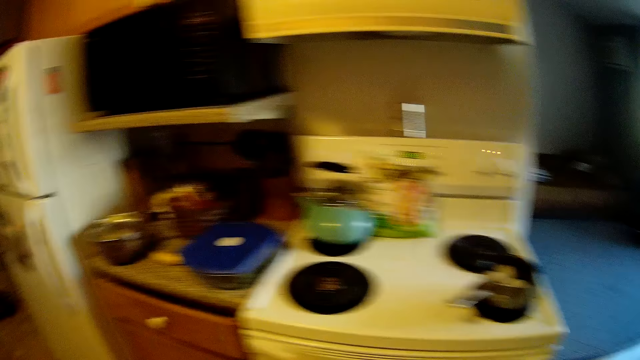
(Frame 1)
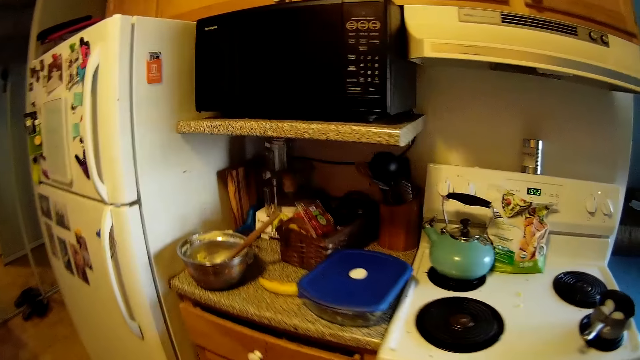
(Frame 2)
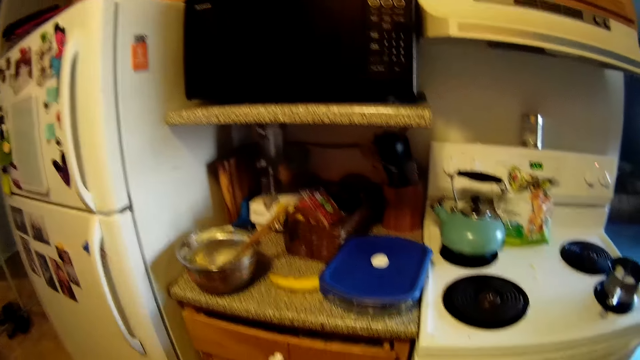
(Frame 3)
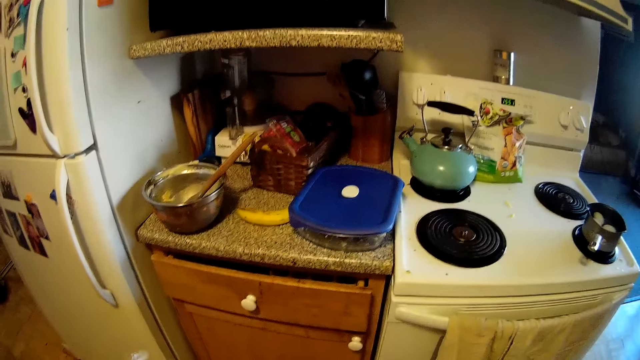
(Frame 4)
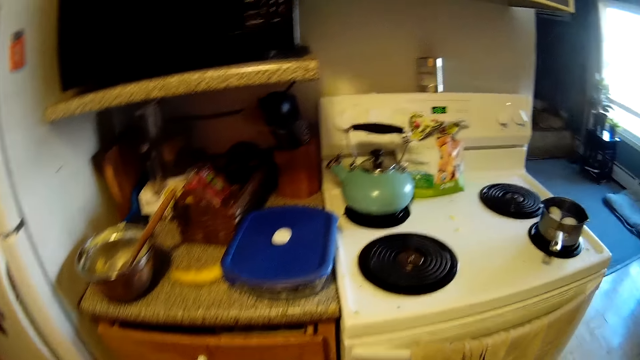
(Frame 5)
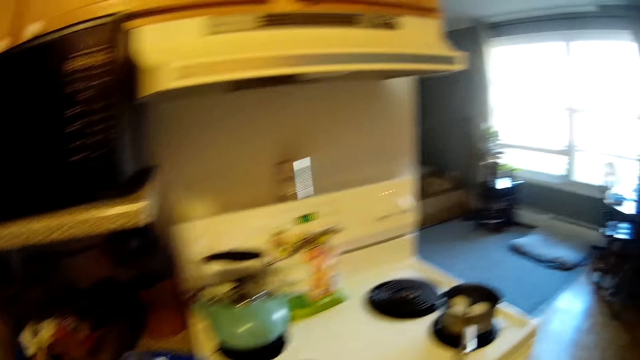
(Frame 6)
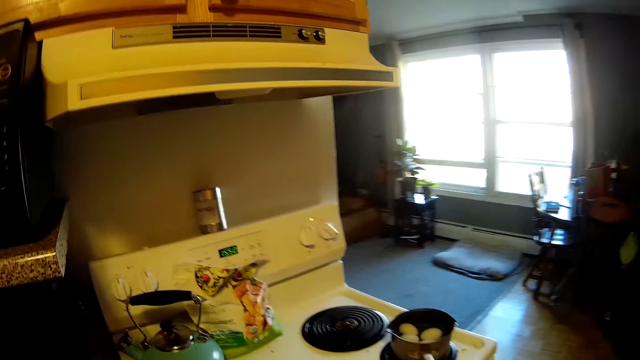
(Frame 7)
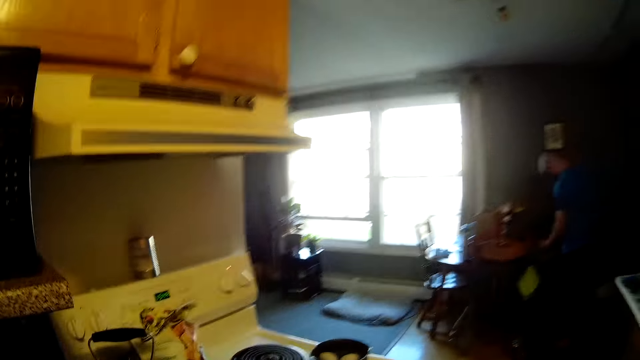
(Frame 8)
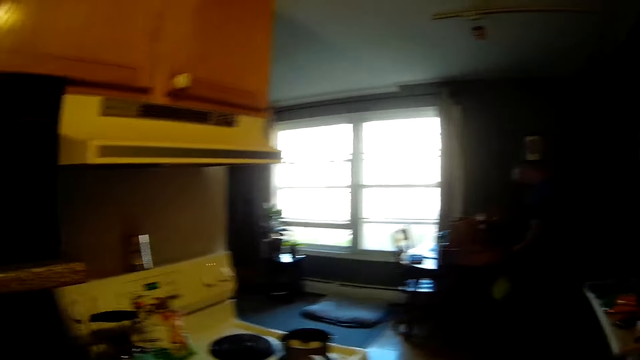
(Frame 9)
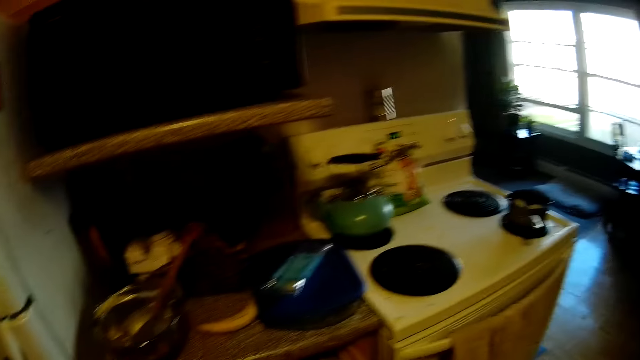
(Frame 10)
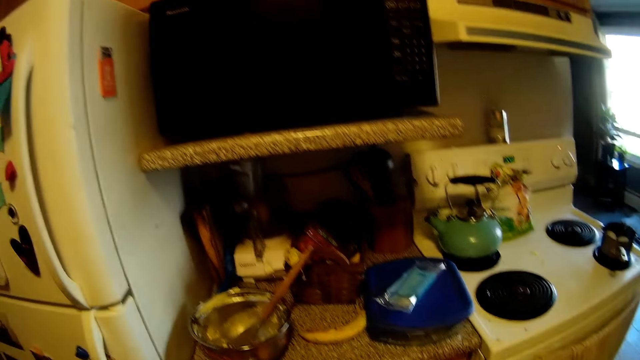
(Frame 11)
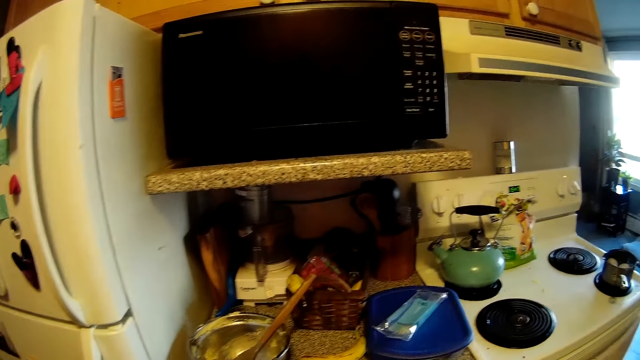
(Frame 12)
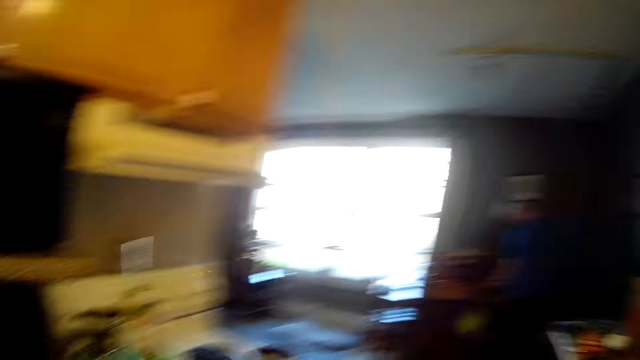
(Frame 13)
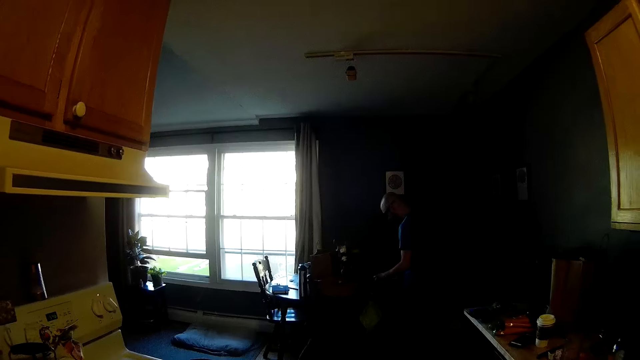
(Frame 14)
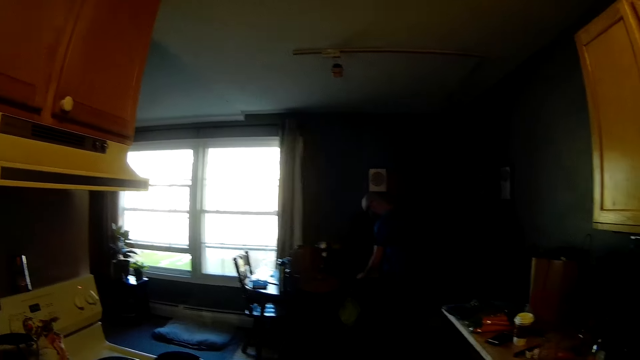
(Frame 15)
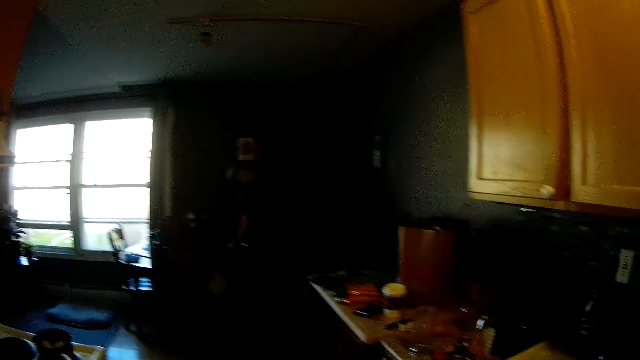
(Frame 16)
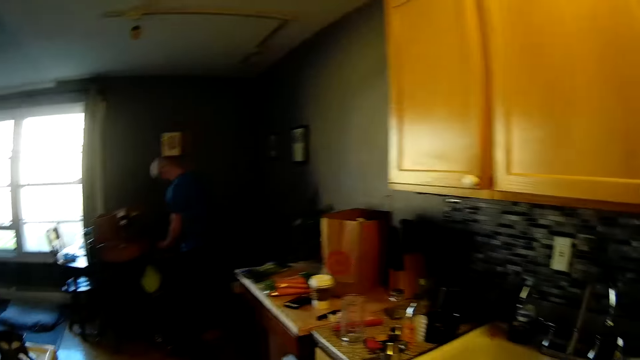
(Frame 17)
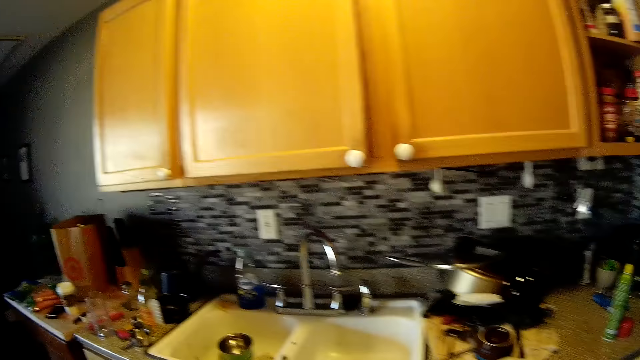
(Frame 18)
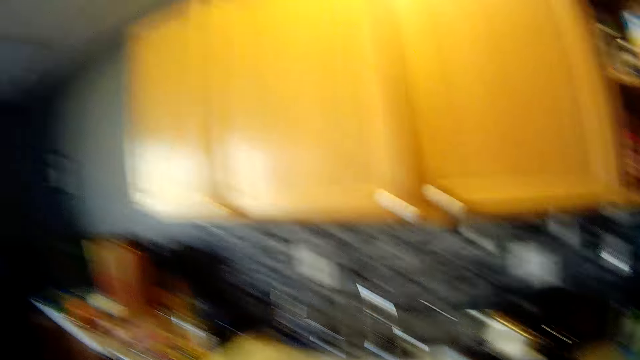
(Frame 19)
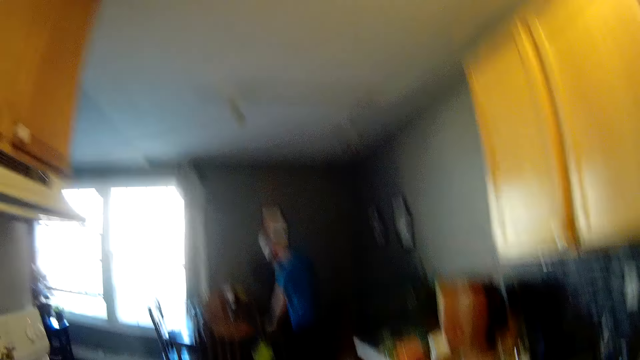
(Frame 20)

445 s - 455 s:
The camera wearer looks around the house.

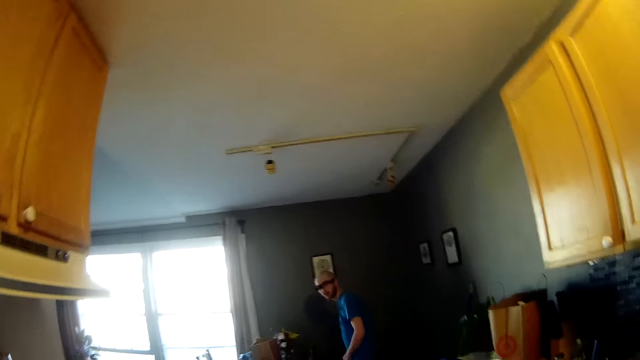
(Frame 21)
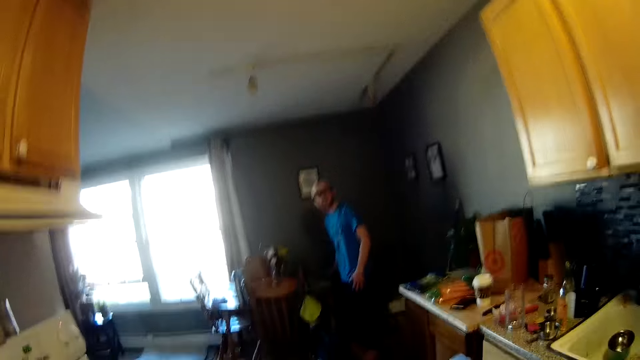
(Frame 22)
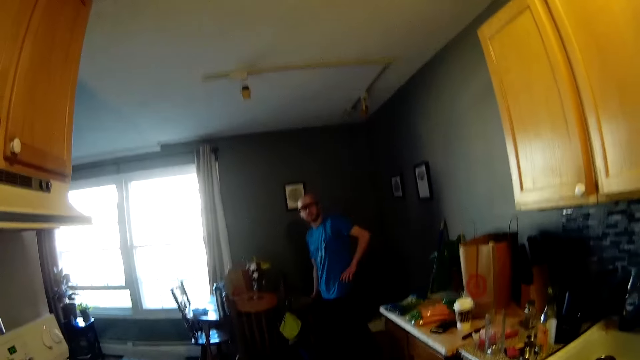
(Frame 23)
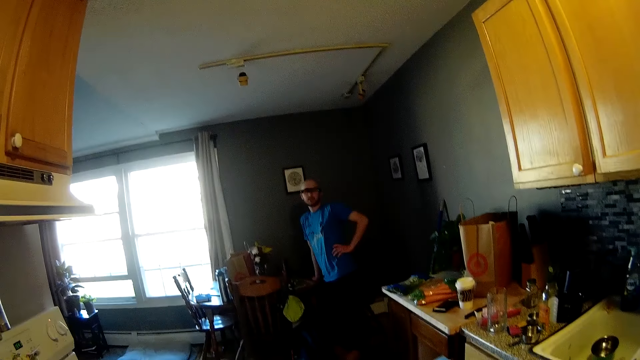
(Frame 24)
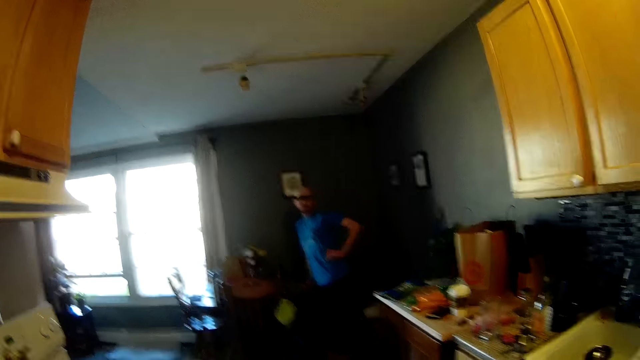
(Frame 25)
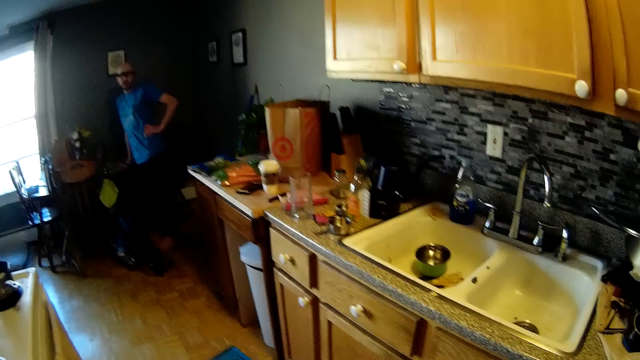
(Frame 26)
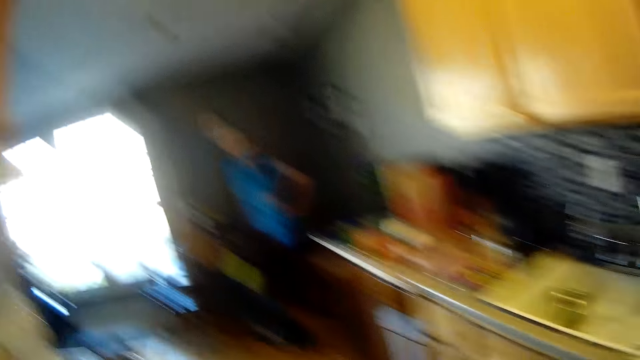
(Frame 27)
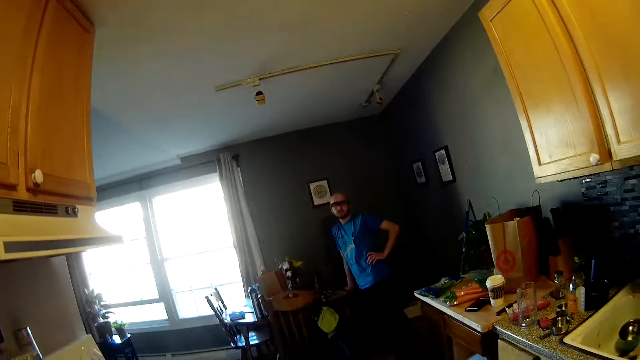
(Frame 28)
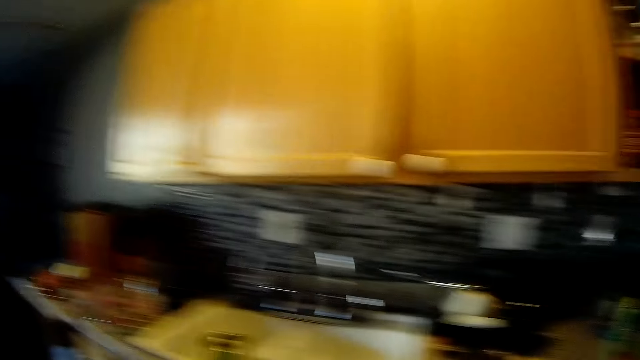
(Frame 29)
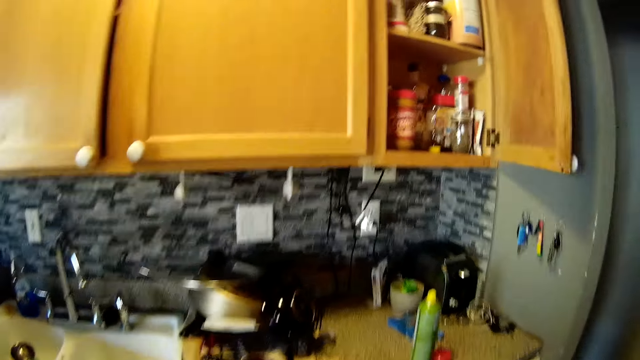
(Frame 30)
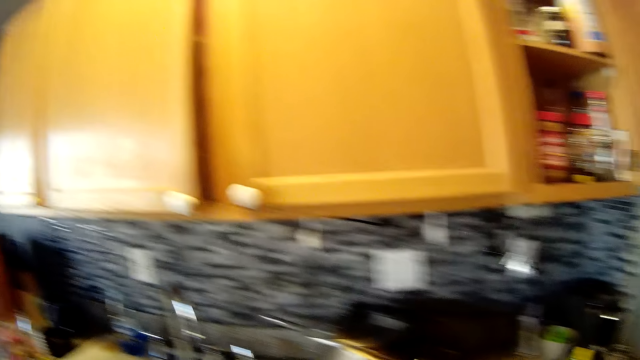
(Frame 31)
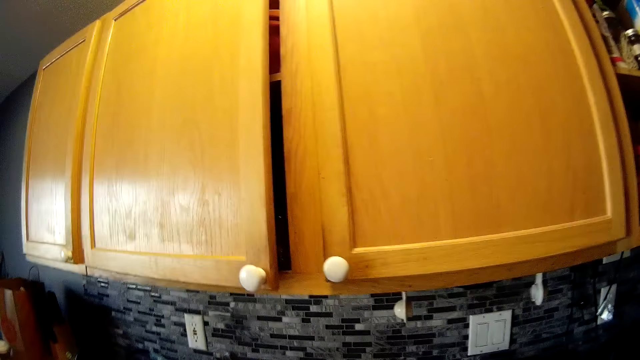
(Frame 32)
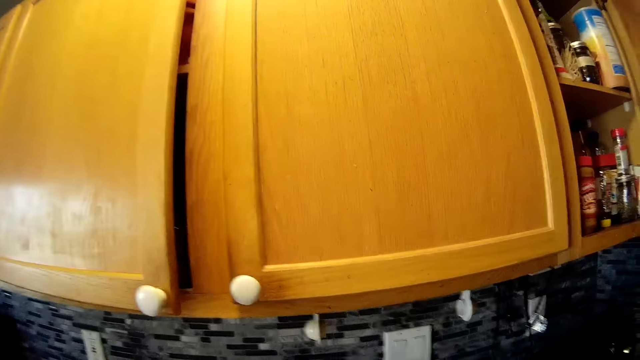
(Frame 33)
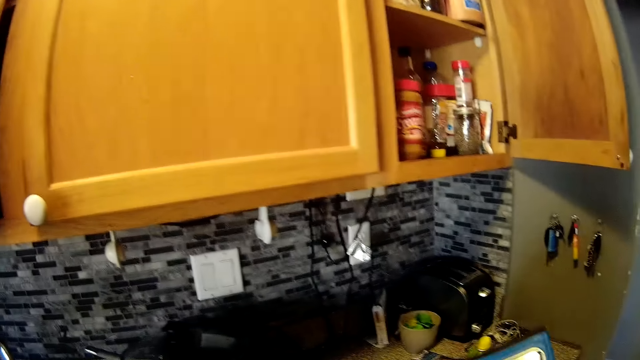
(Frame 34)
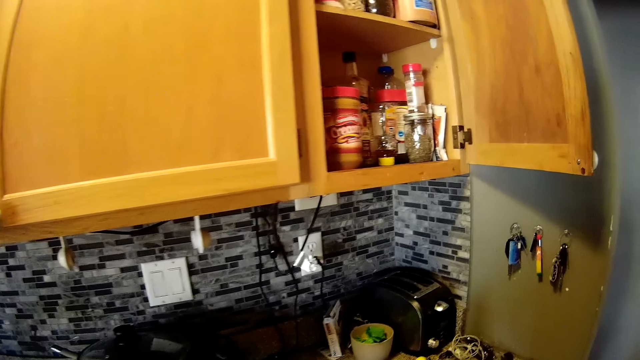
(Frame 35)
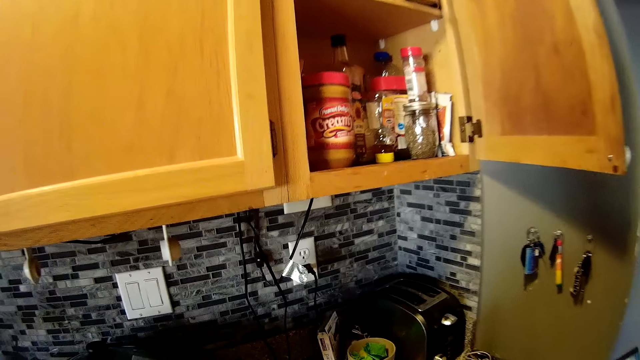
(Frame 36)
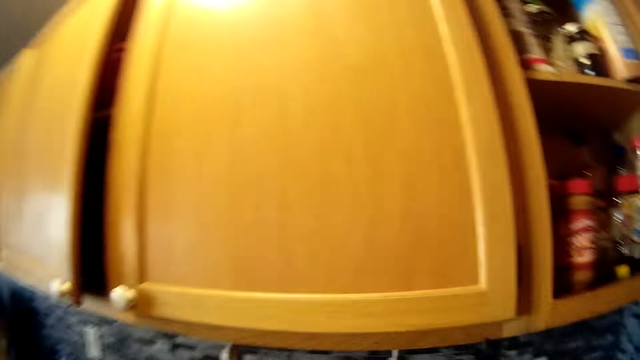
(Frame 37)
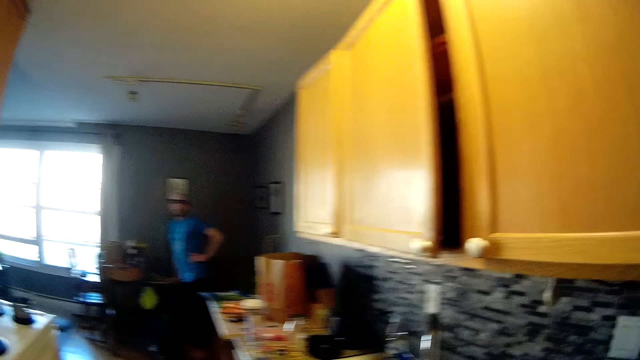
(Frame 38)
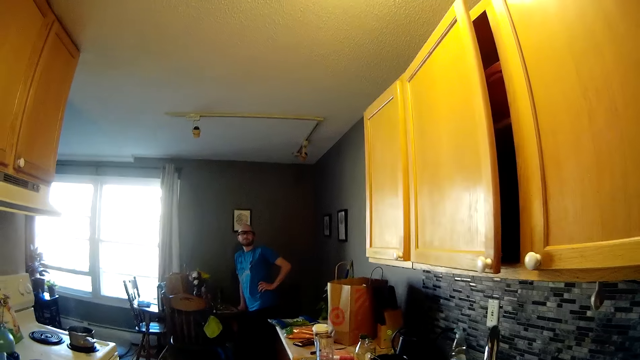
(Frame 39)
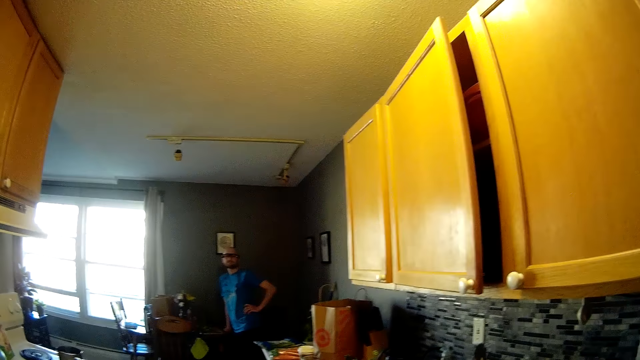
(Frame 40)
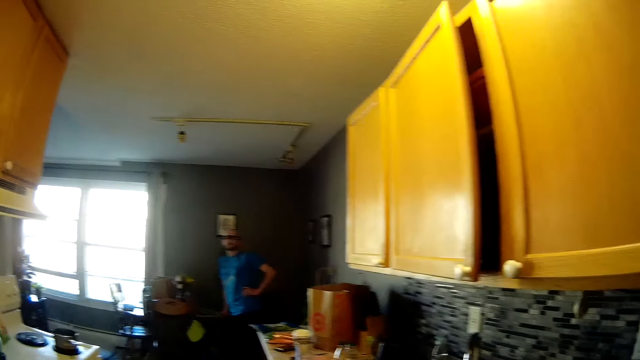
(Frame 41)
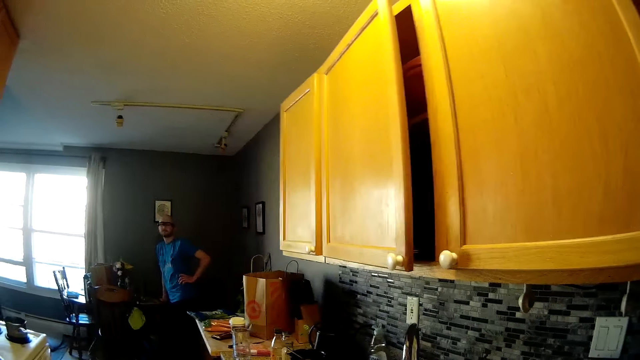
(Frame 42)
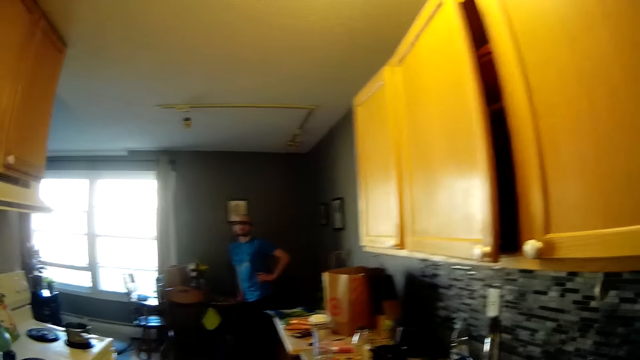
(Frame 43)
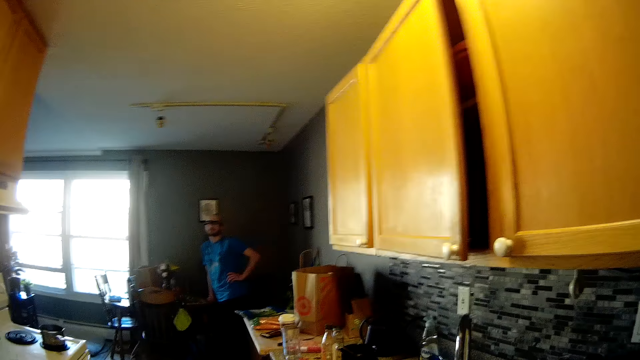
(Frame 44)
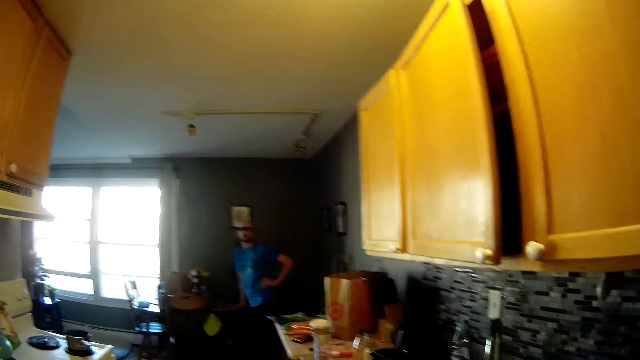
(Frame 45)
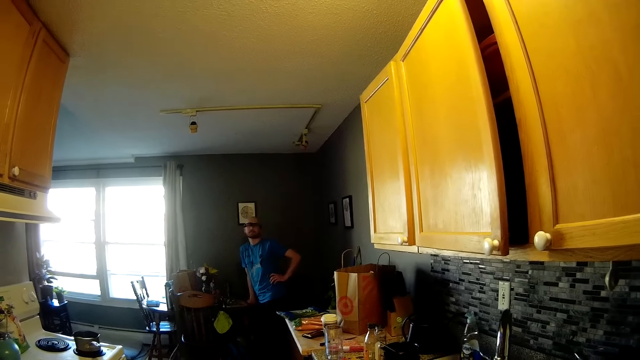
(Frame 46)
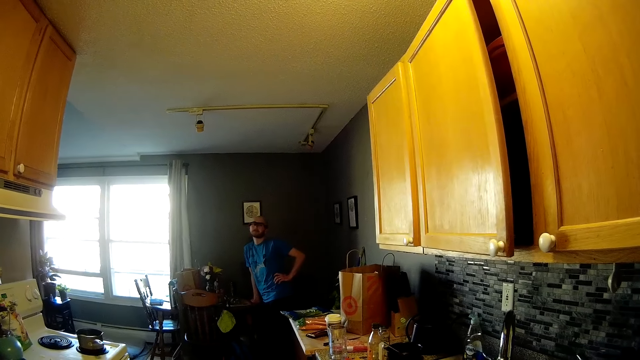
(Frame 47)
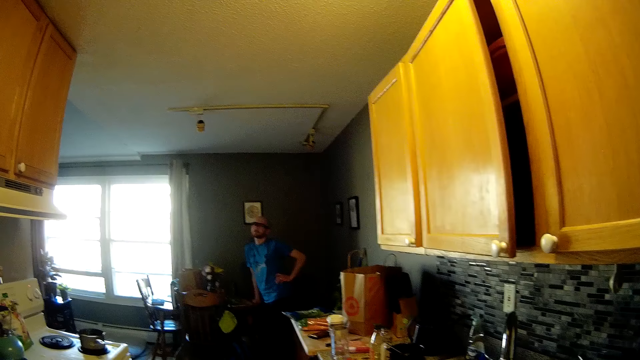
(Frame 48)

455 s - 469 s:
The camera wearer holds a blue grater in her right hand. She converses with a man.
